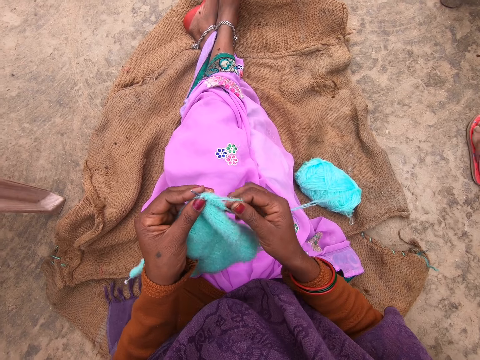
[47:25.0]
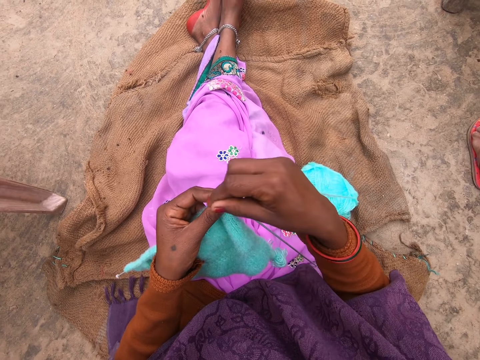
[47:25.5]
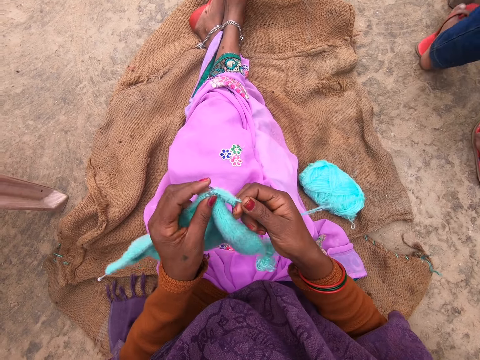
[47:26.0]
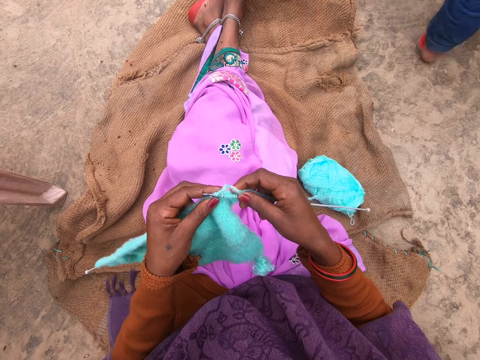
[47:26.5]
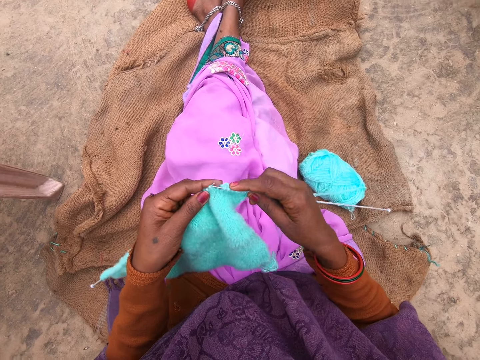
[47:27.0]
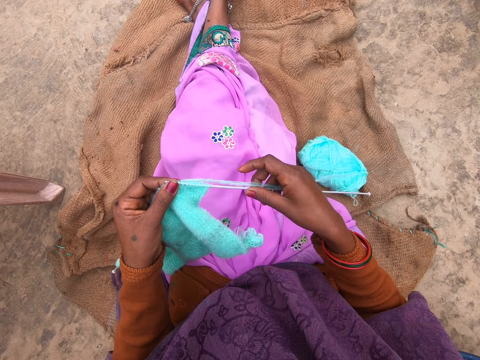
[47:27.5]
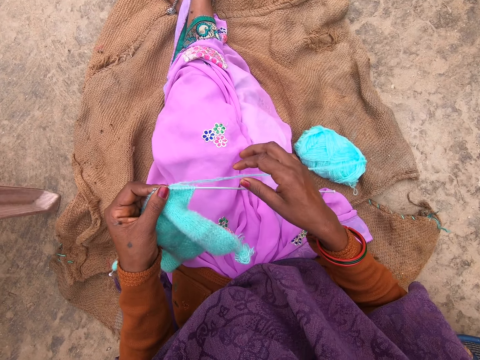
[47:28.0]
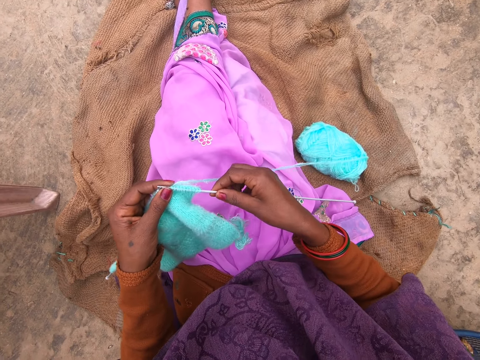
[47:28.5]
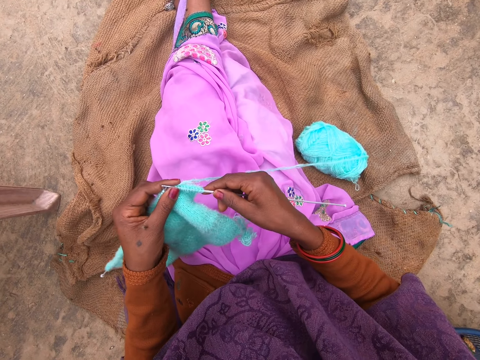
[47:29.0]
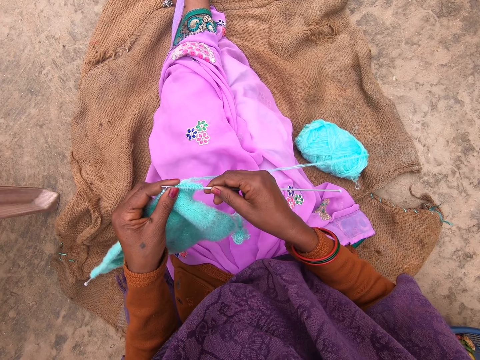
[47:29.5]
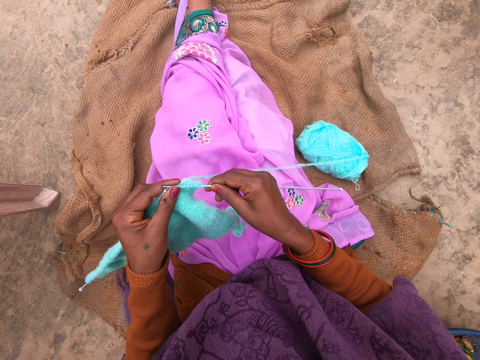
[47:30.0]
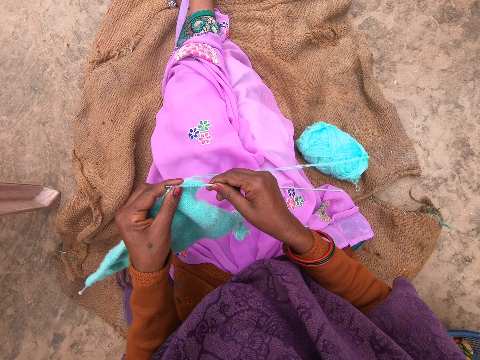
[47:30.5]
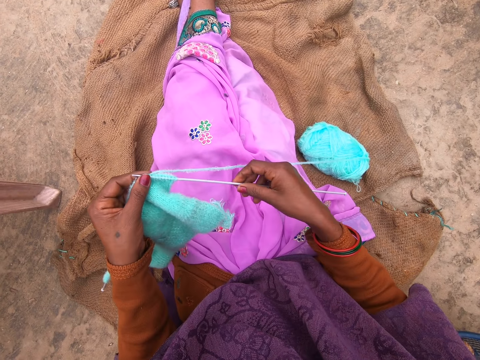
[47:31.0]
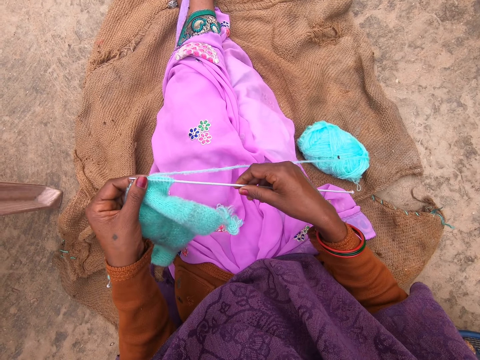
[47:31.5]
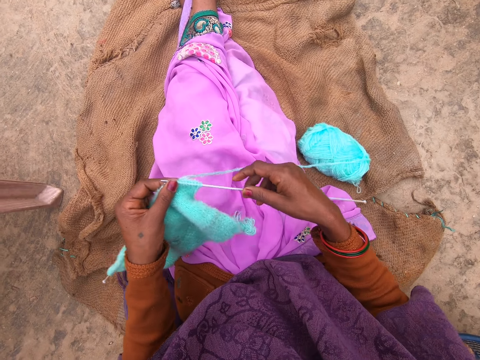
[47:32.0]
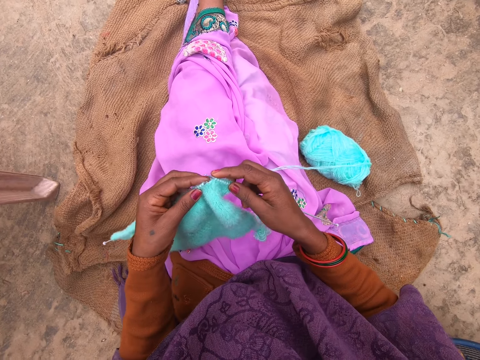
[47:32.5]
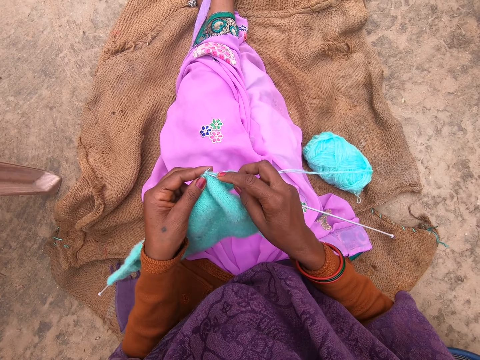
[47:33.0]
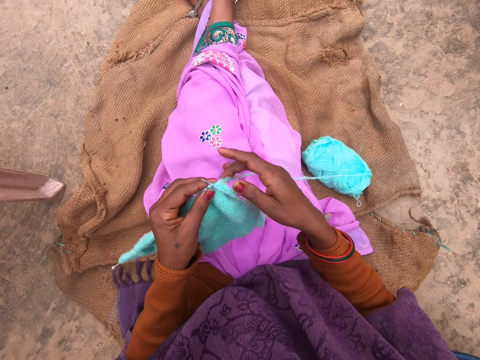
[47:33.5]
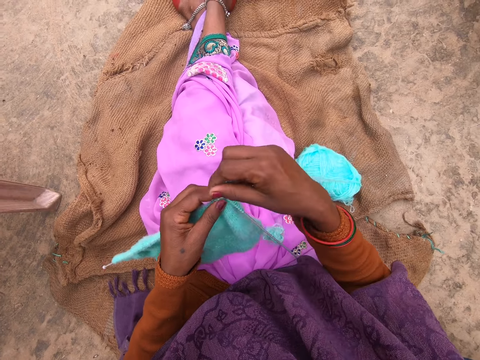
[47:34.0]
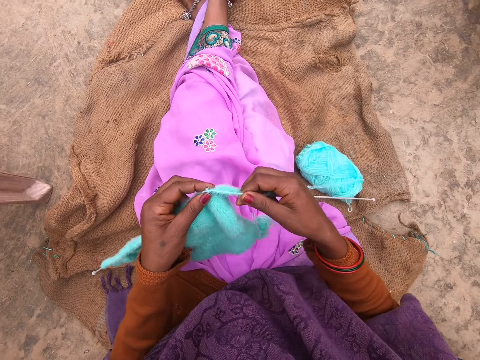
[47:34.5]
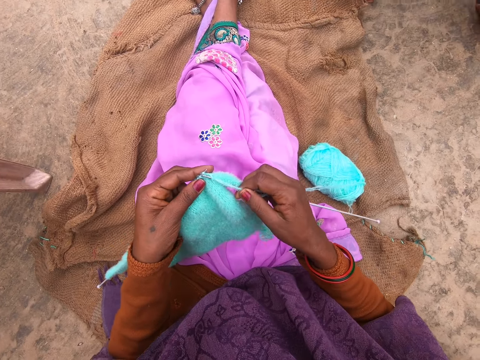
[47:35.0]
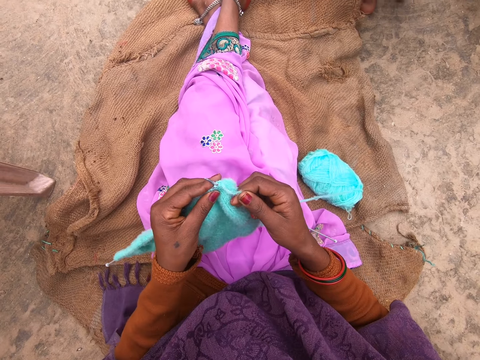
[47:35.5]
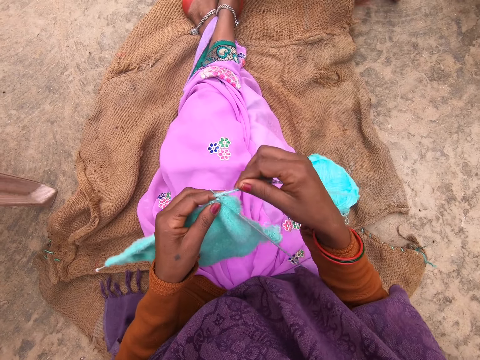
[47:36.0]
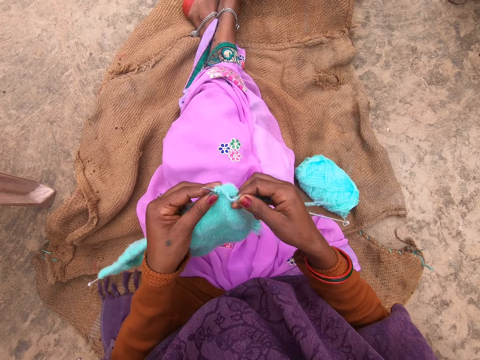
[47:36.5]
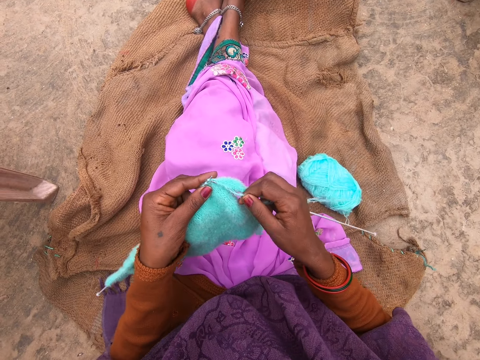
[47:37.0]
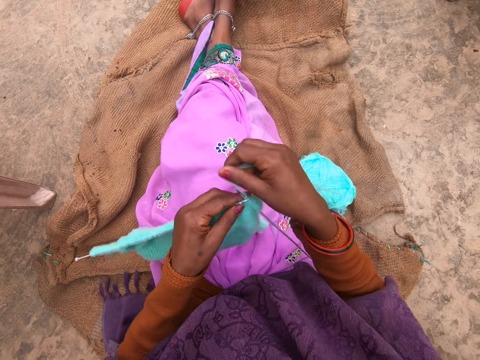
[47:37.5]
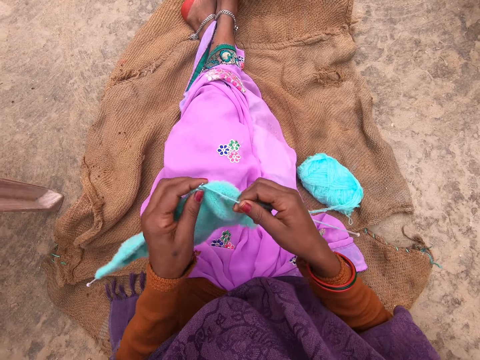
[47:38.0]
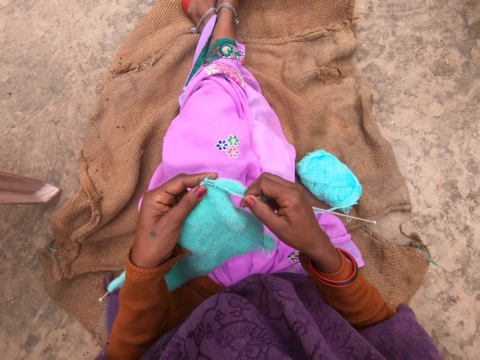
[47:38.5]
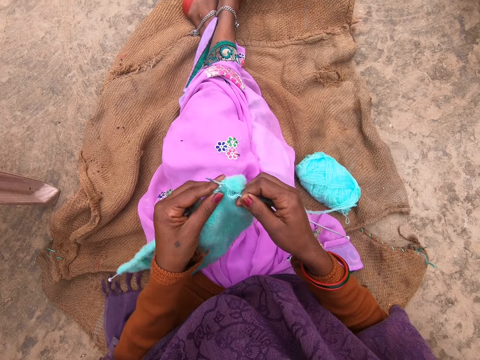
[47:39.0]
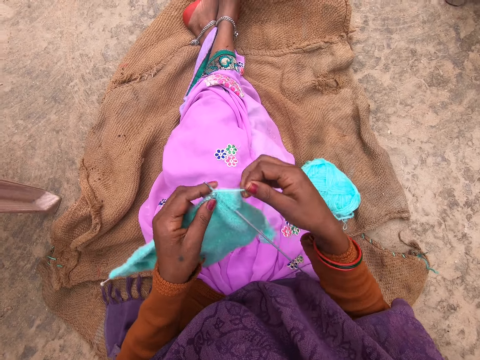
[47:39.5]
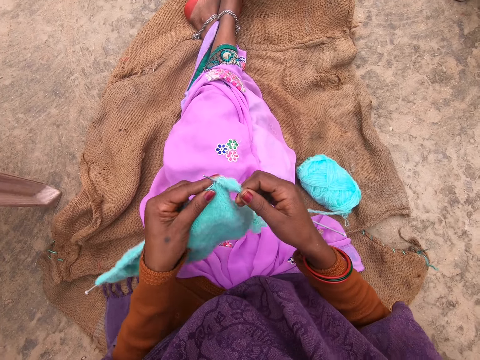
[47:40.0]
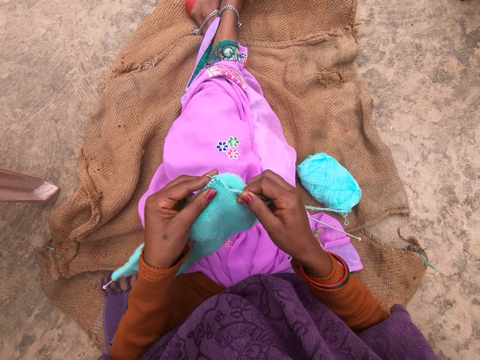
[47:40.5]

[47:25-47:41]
The camera wearer coils a knitting thread or yarn on a knitting needle. A man walks next to someone. The camera wearer knits the yarn with the needle and bends the needle. They hold the knitting needle with the hands. They knit a fabric with the knitting needle. They coil the knitting thread on the knitting needle. A person walks next to the camera wearer. The camera wearer knits the fabric with the knitting needle. They coil the knitting thread on the knitting needle. They knit the fabric with the knitting needle. They coil the knitting thread on the knitting needle. They knit the fabric with the knitting needle. They coil the knitting thread on the knitting needle. They knit the yarn with the needle.

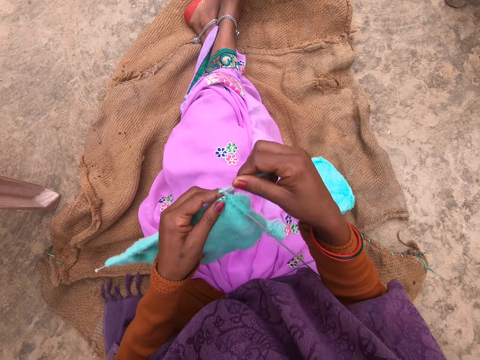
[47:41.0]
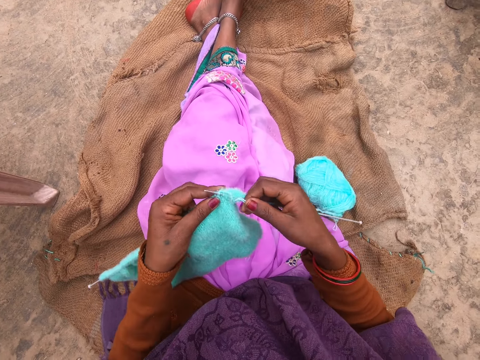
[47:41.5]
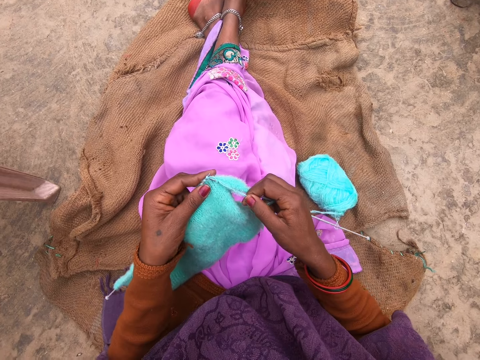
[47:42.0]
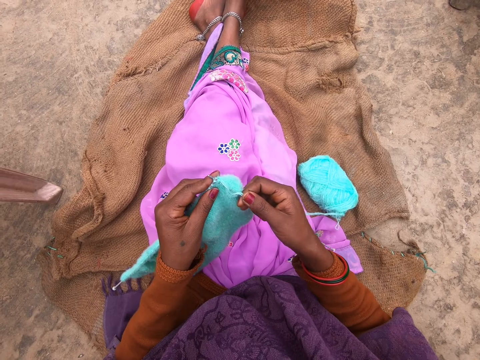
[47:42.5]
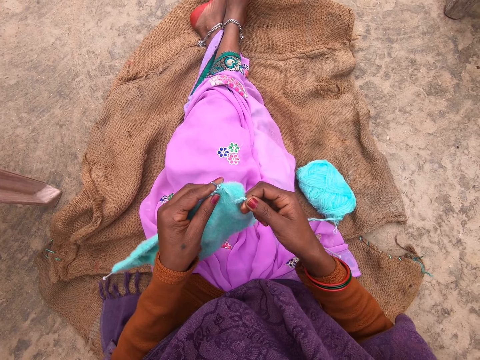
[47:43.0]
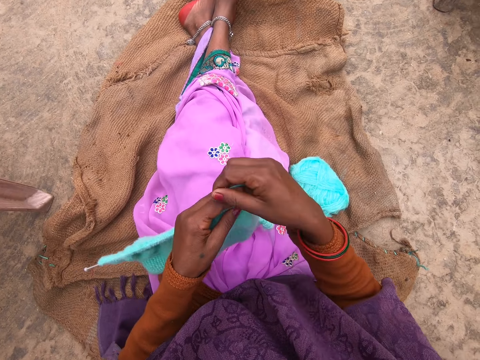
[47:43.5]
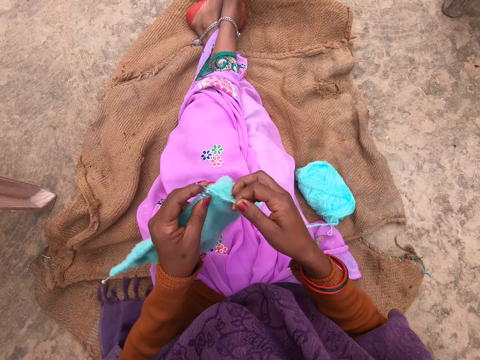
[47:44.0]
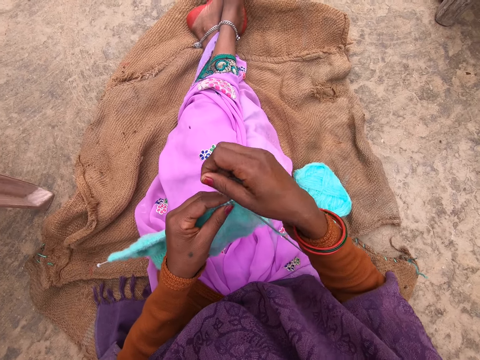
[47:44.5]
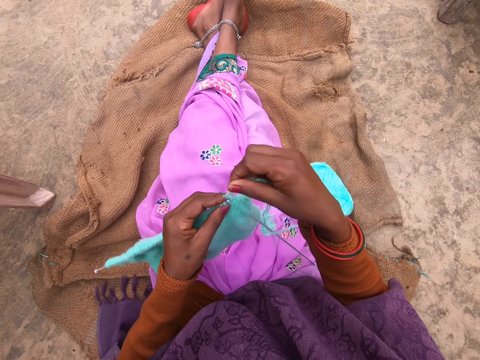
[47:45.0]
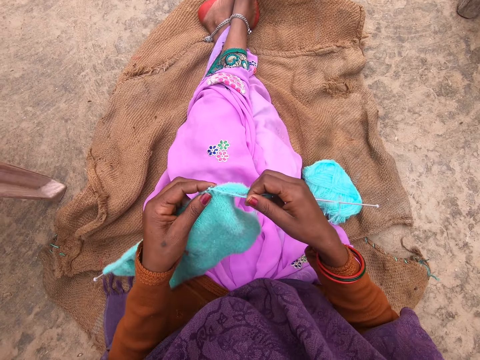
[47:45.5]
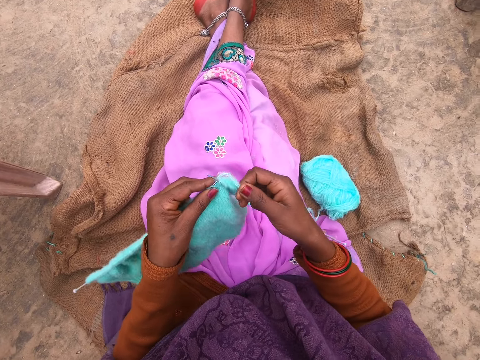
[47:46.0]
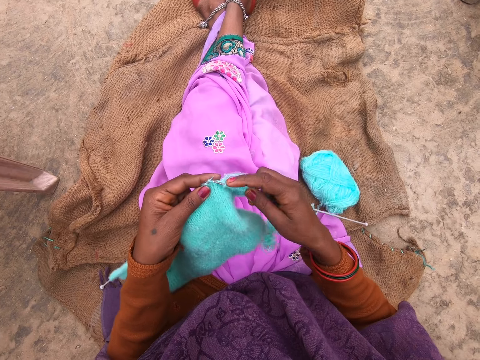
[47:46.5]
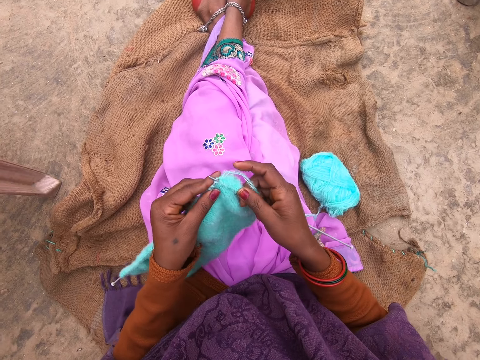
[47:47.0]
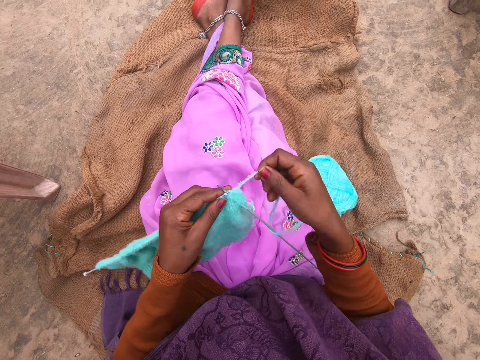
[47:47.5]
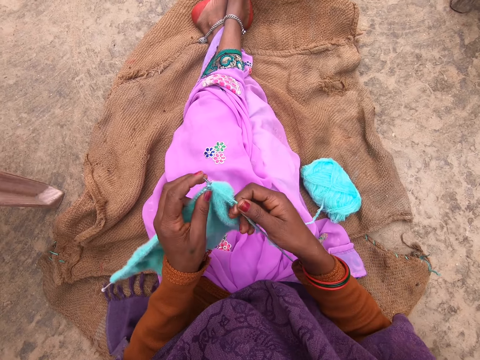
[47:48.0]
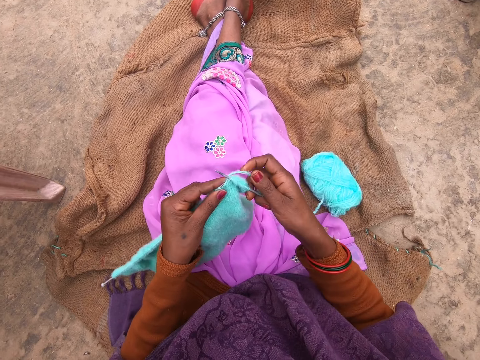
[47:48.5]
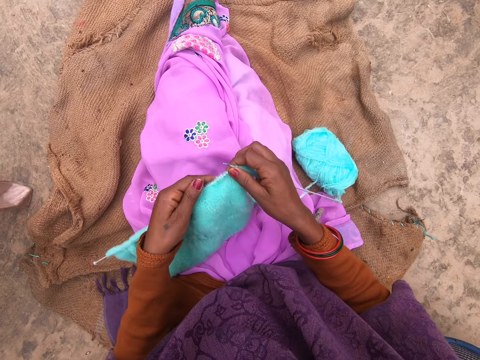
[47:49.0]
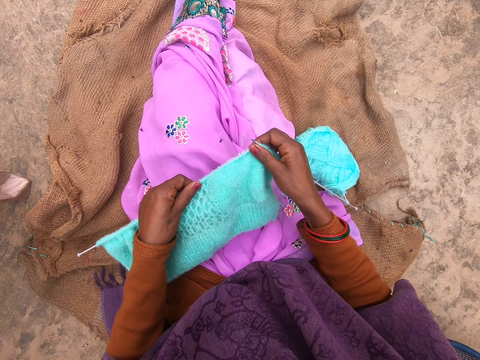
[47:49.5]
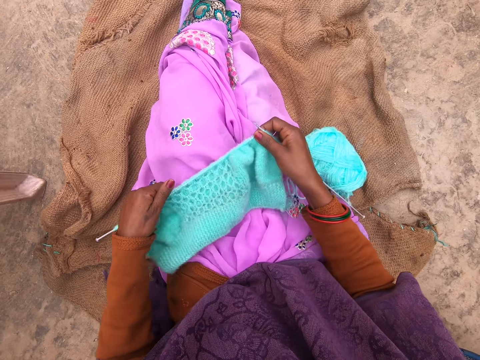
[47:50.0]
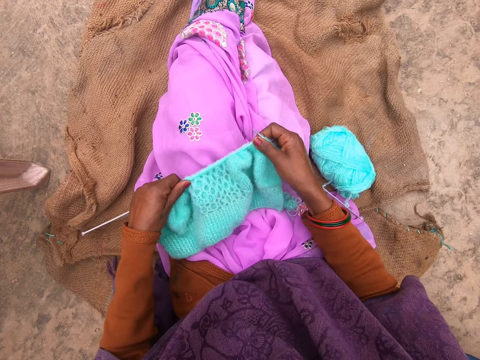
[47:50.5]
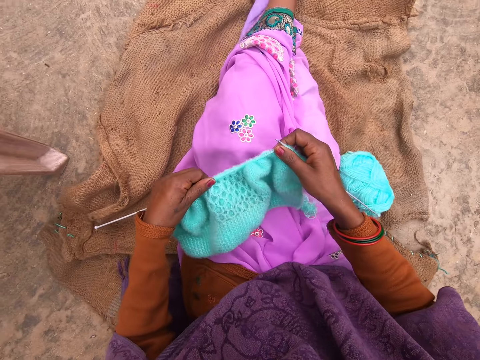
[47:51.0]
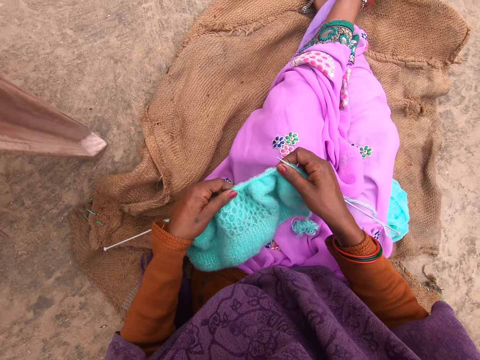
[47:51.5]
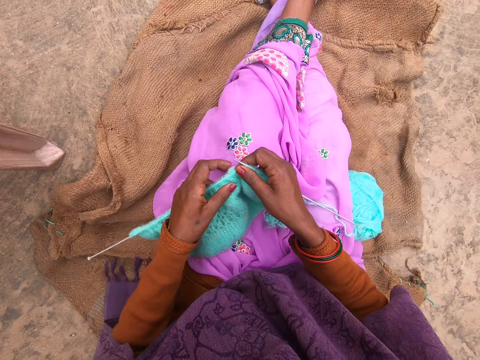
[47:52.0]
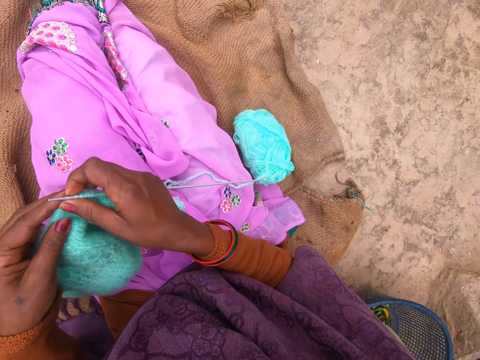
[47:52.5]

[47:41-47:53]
The camera wearer knits a fabric with a knitting needle. She coils a knitting thread or yarn on the knitting needle. She knits the fabric with the knitting needle and coils the knitting thread on the knitting needle. She knits the fabric with the knitting needle and coils the knitting thread on the knitting needle. She adjusts the yarn in the needle with her hands. She moves the fabric on the knitting needle with a hand.
